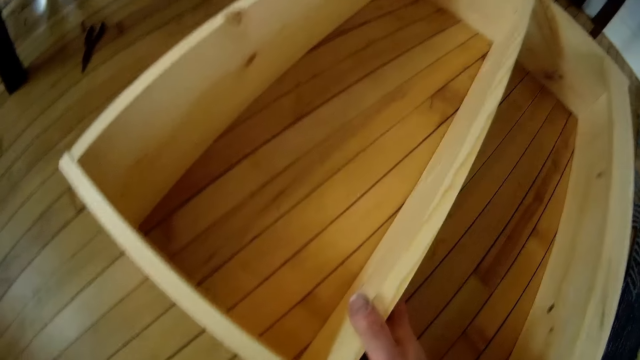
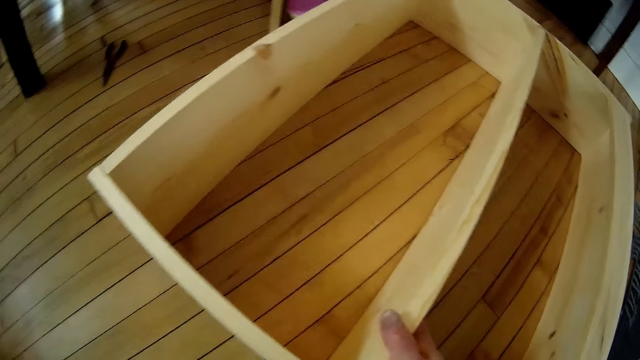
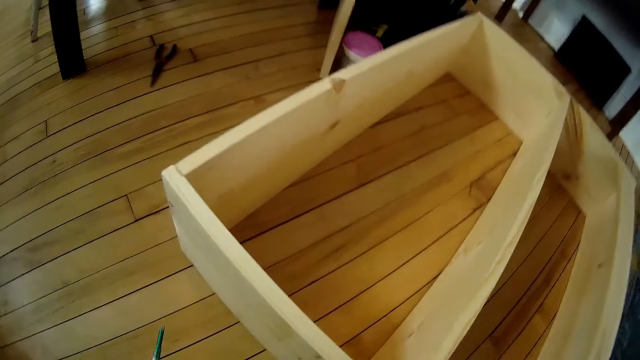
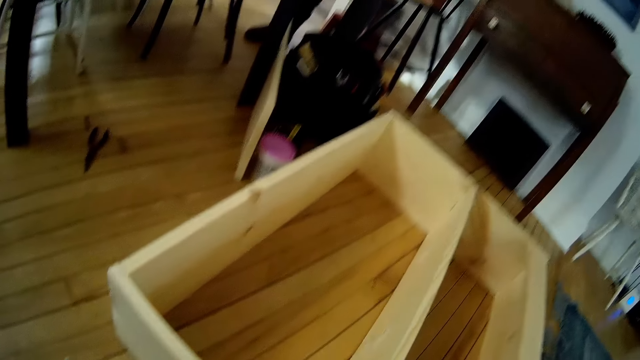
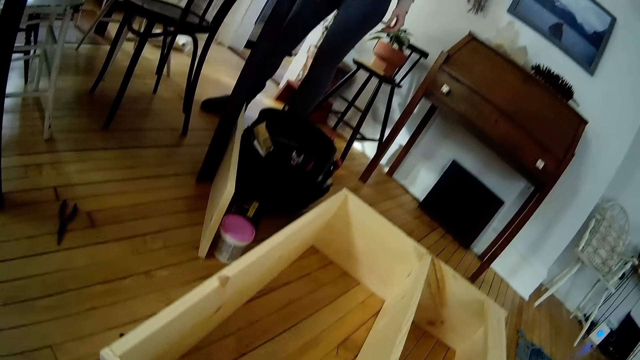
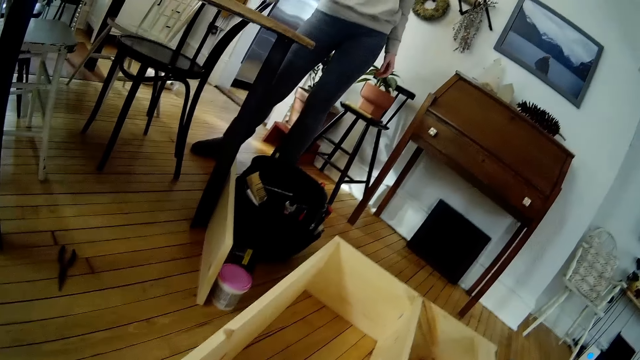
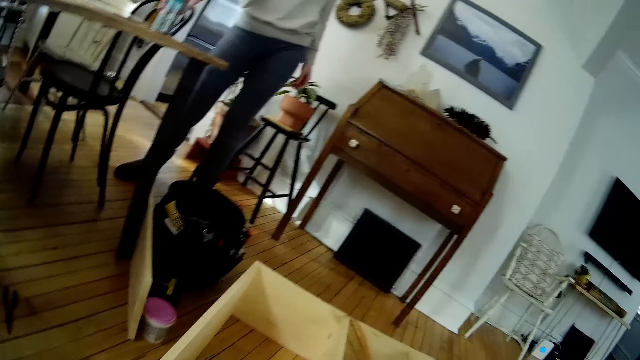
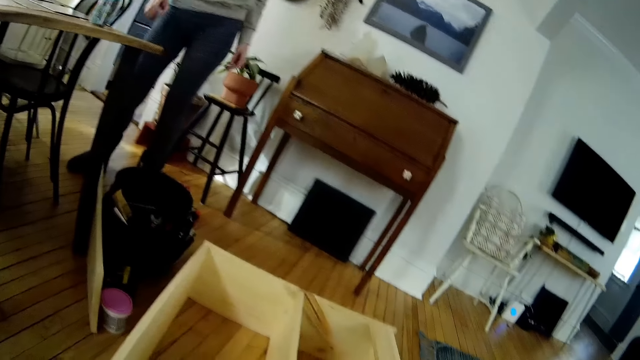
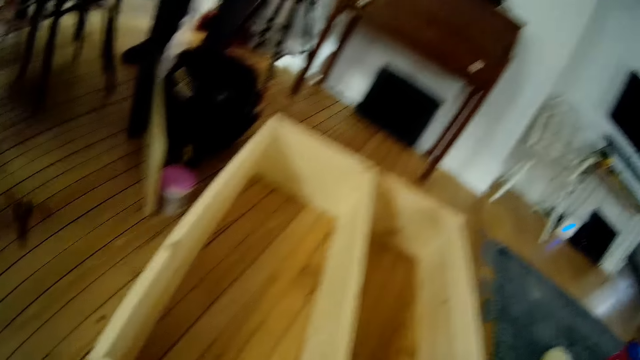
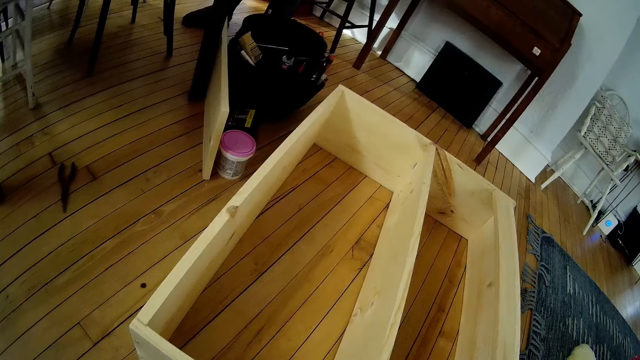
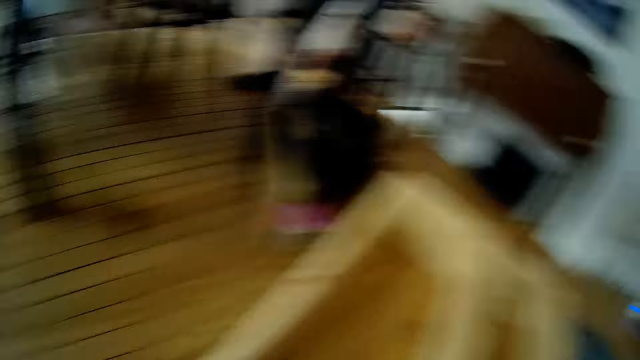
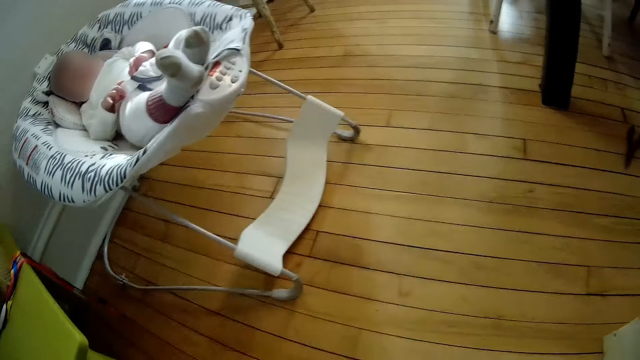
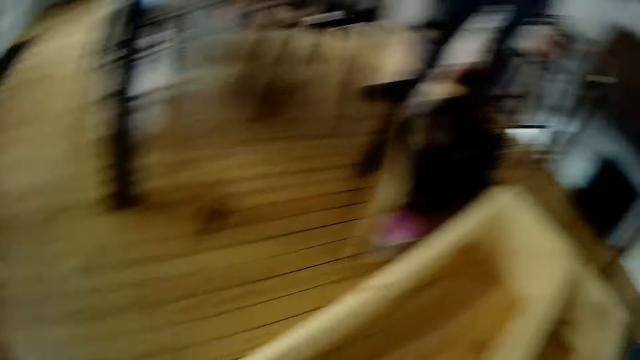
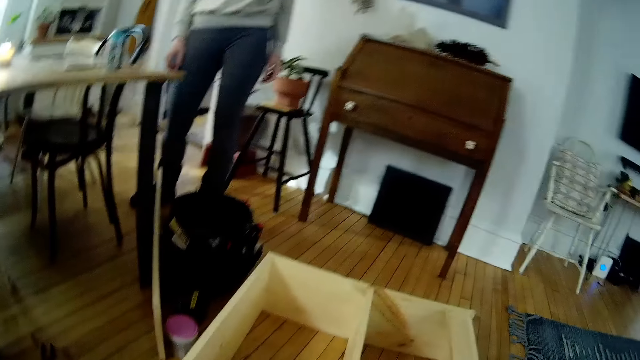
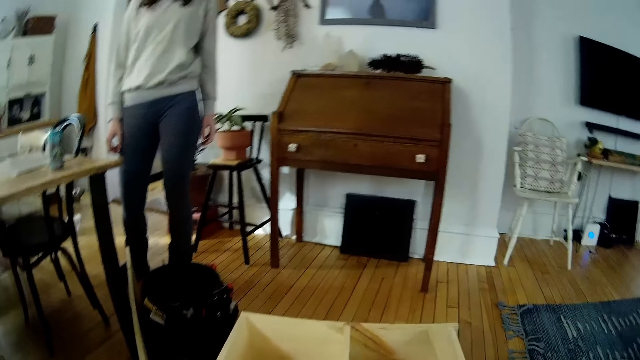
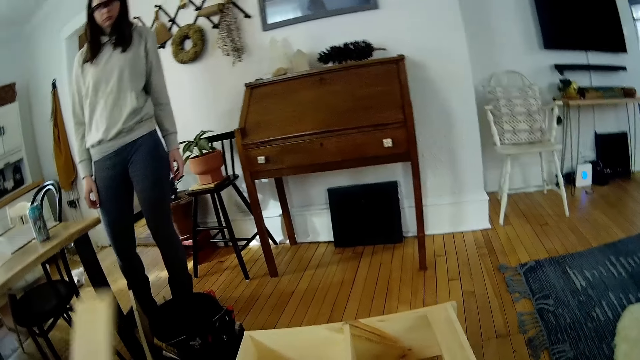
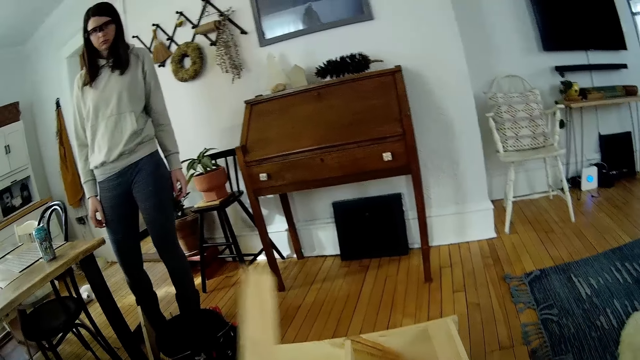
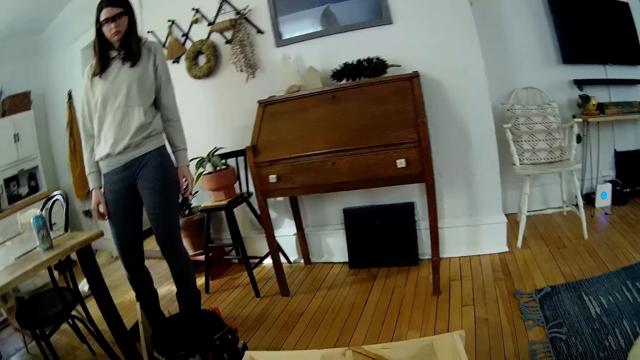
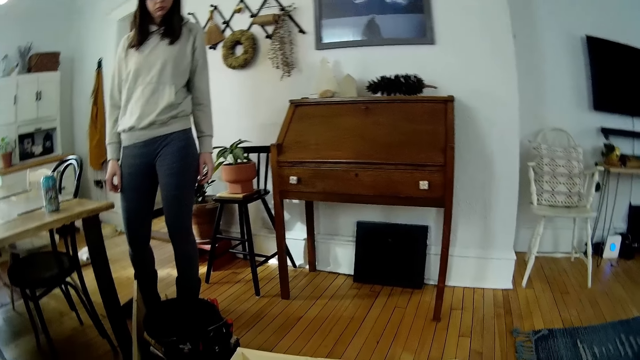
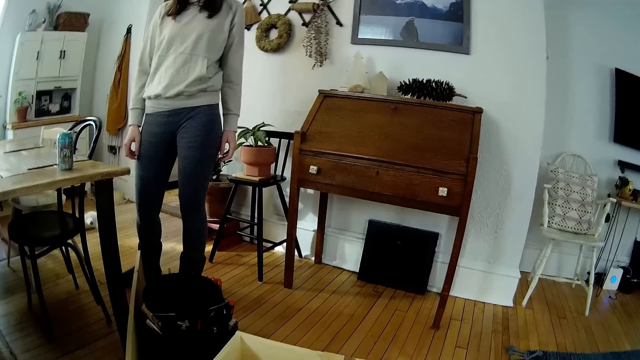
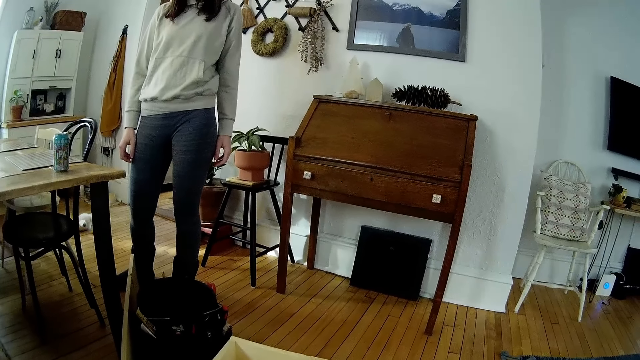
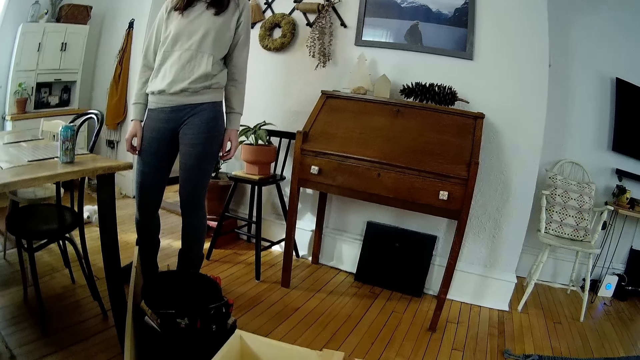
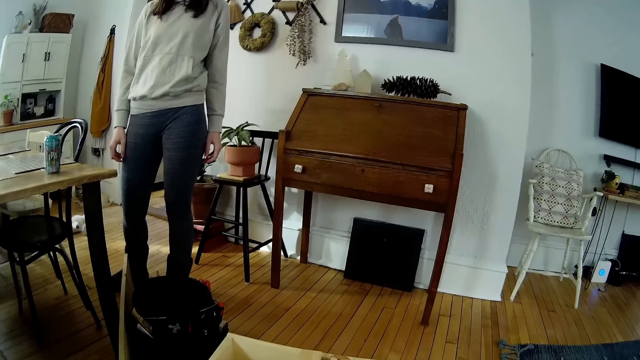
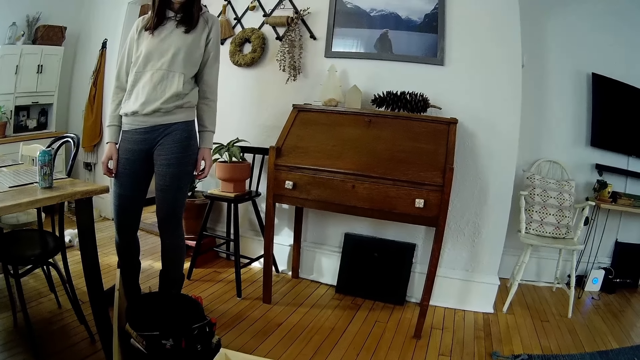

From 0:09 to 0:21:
The camera wearer looks around. A woman places a cup on a table with her right hand. The woman interacts with the camera wearer. The camera wearer places a plank of wood on the wooden furniture on the floor. They stare at the woman.

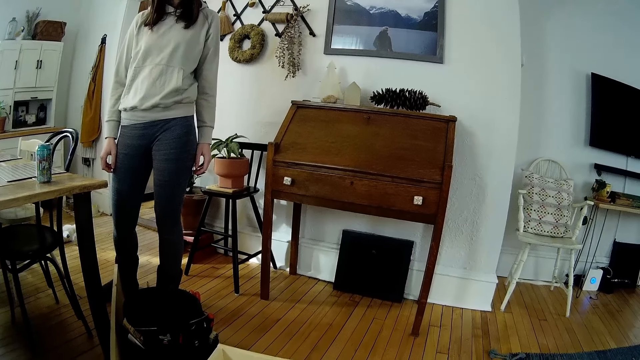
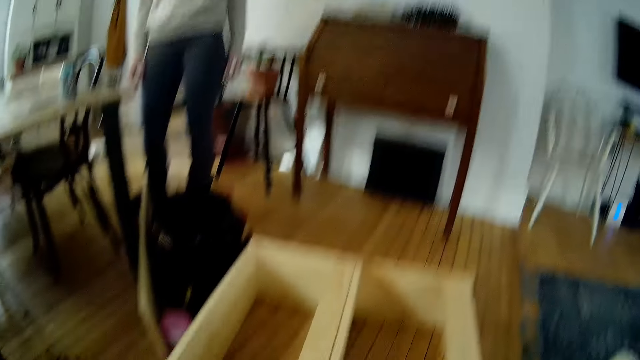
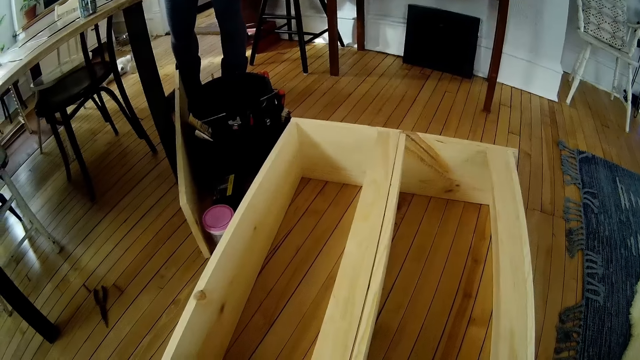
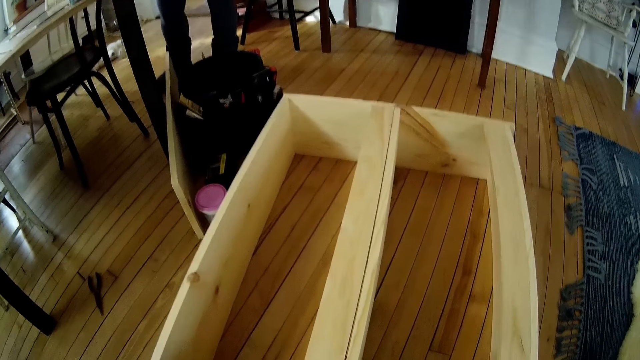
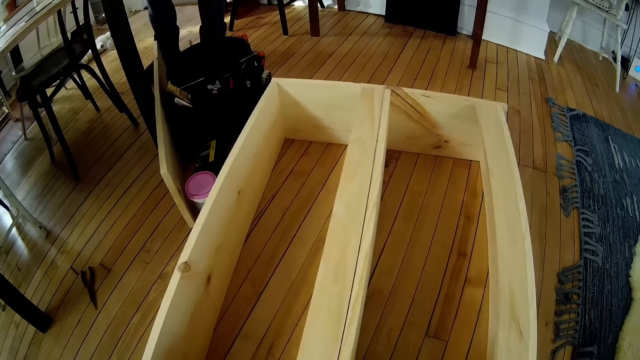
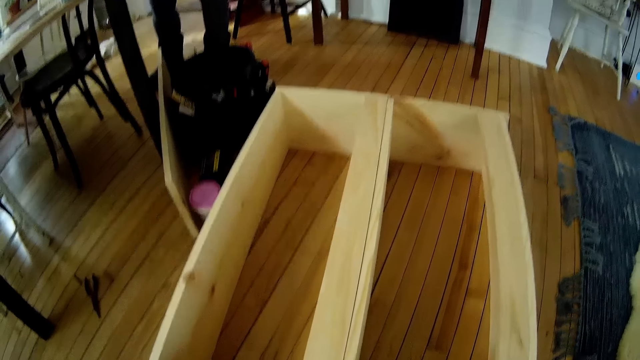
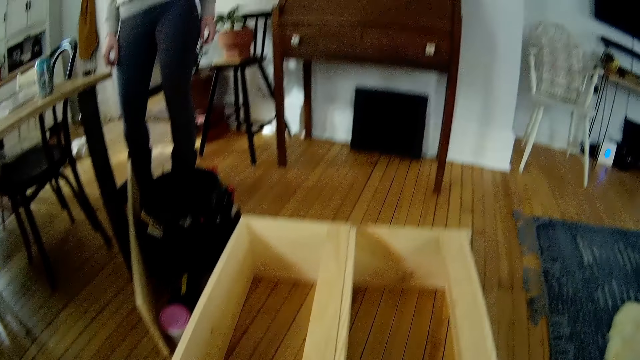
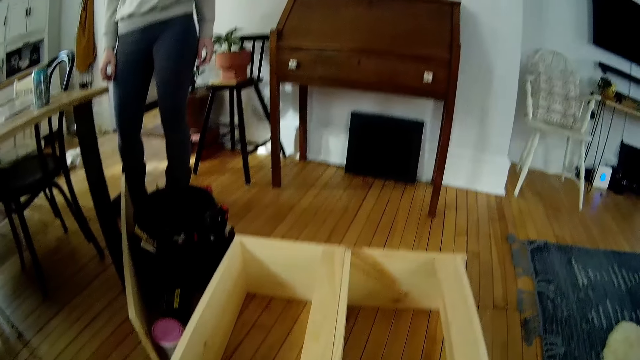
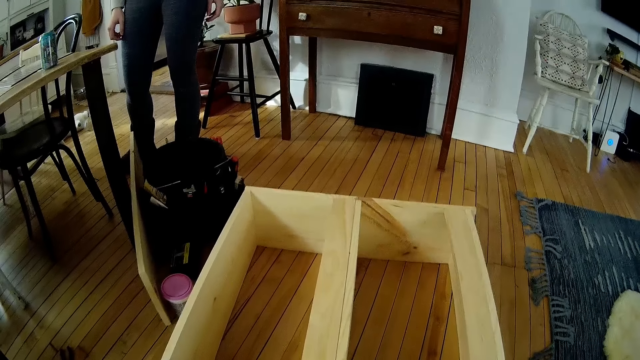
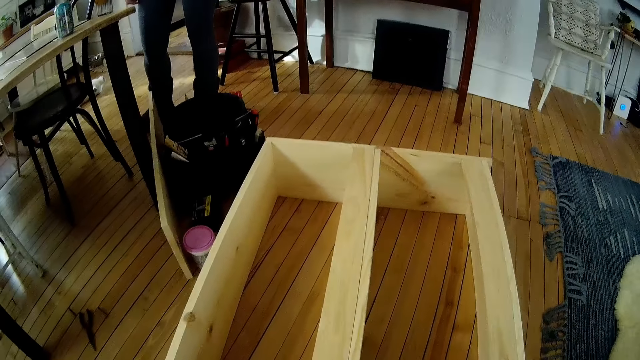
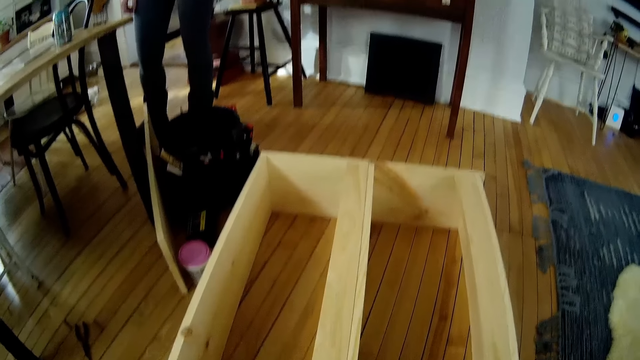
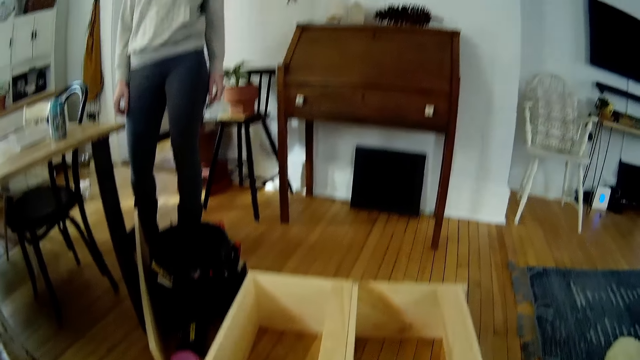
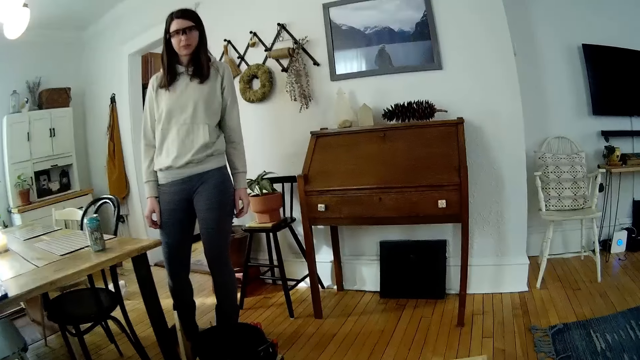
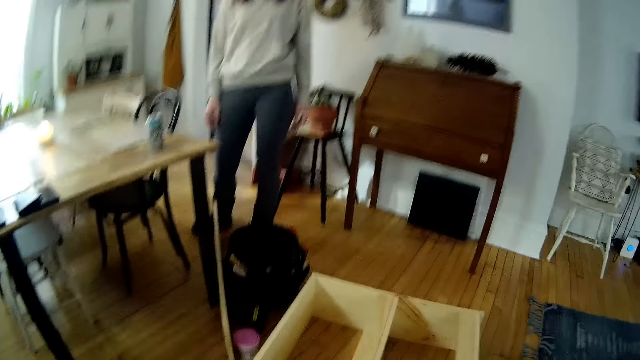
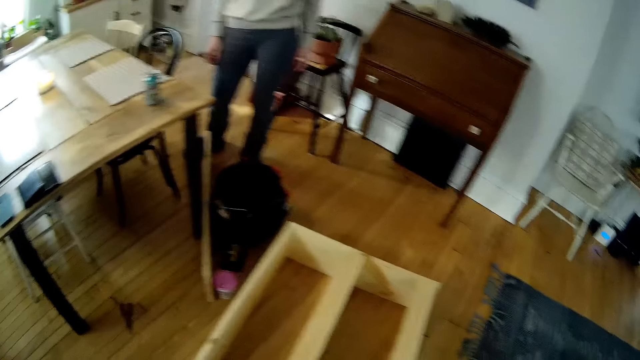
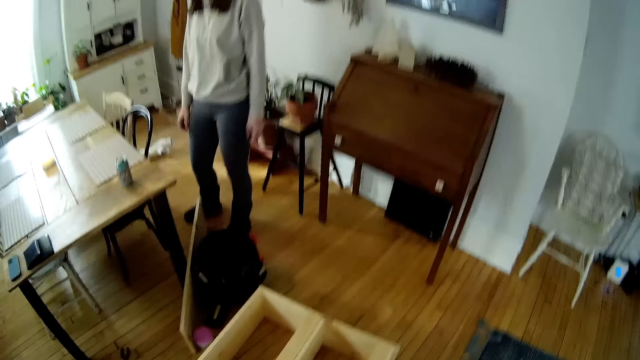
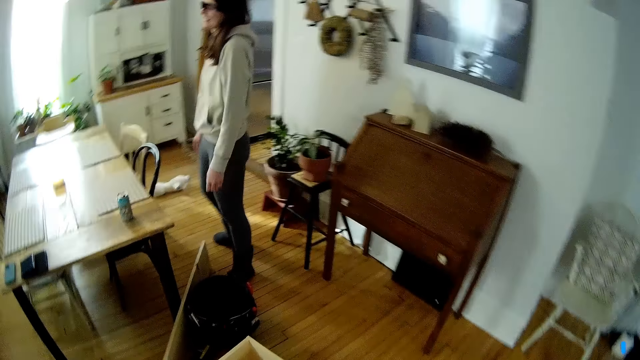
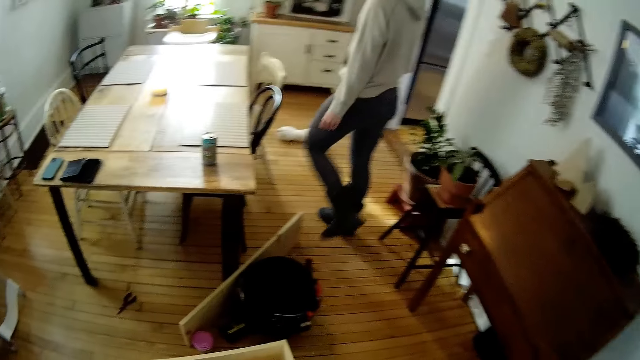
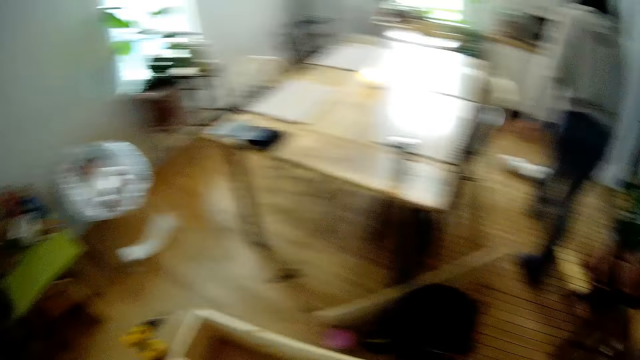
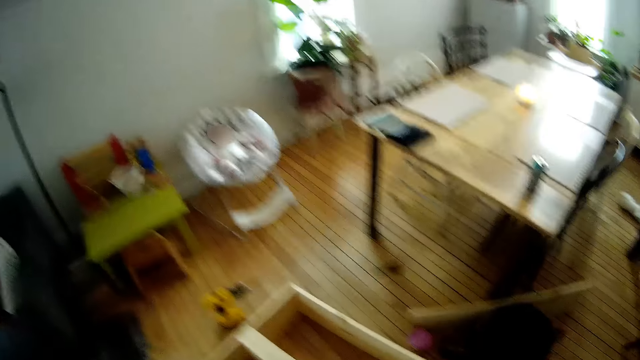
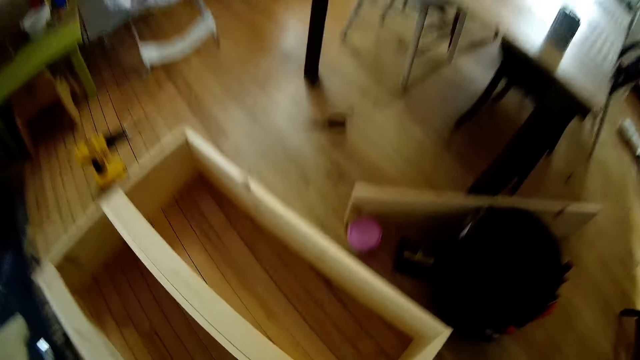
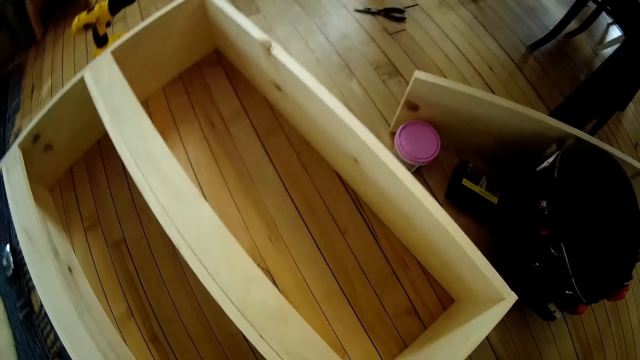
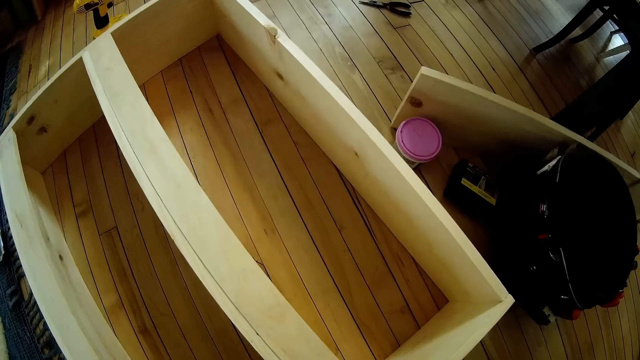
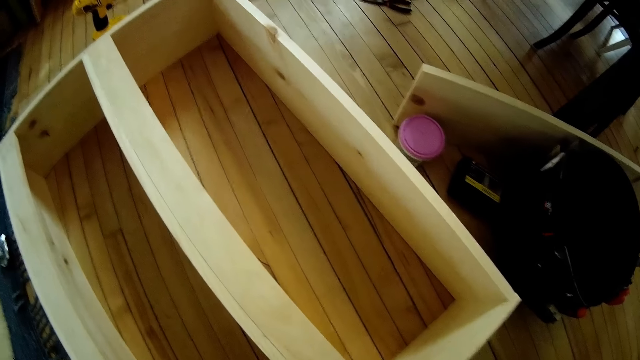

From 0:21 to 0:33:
The camera wearer stares at the wooden structure. The woman interacts with the camera wearer. The camera wearer walks around. The woman walks towards a room. The camera wearer stares at the wooden structure.
